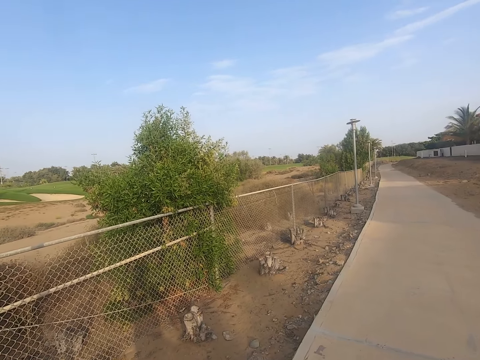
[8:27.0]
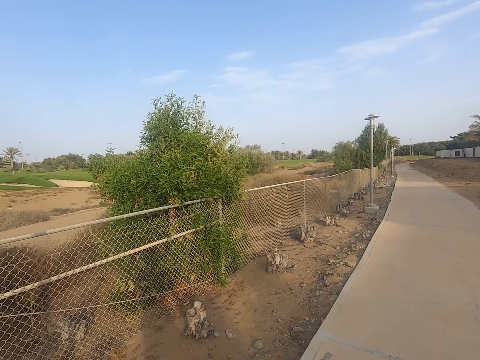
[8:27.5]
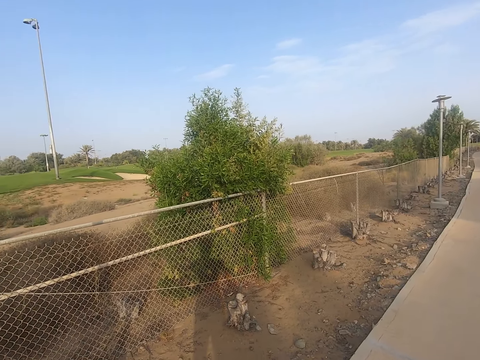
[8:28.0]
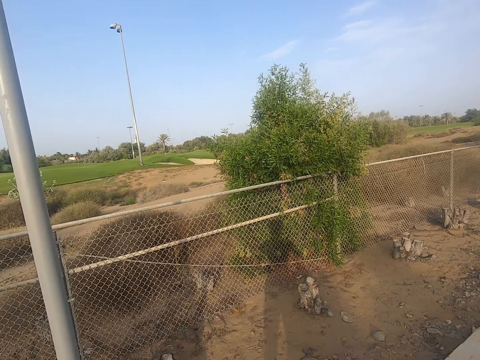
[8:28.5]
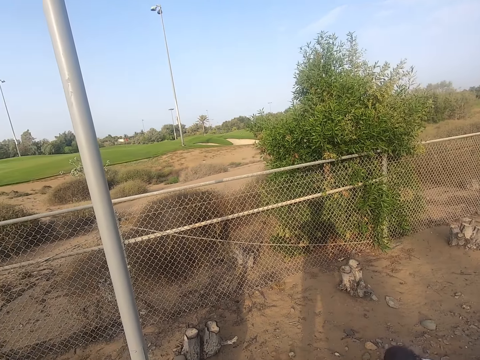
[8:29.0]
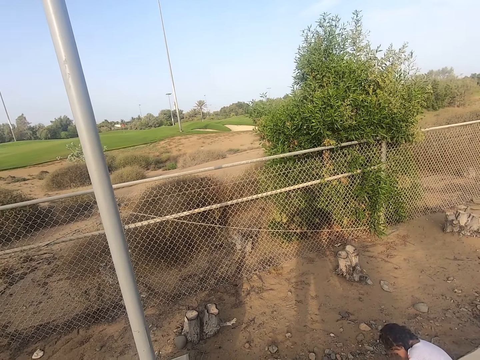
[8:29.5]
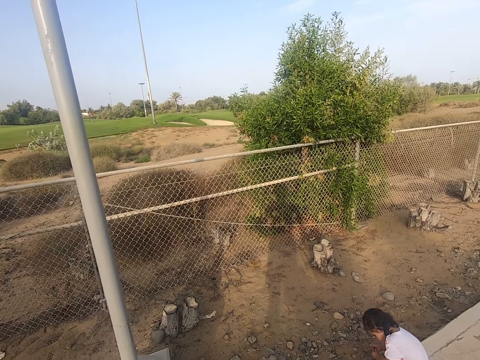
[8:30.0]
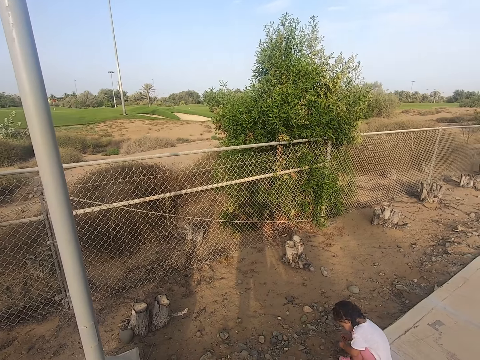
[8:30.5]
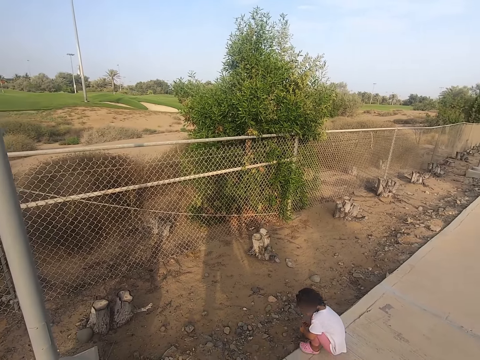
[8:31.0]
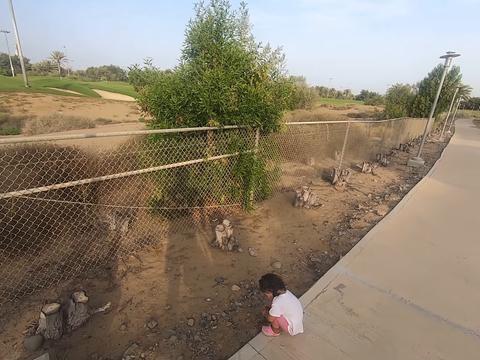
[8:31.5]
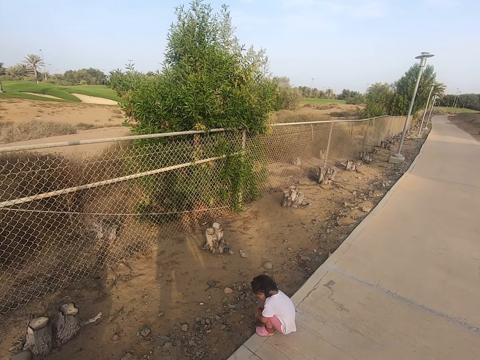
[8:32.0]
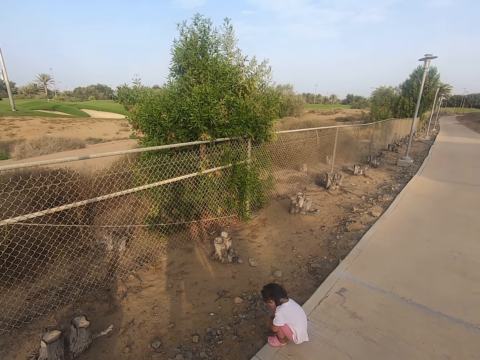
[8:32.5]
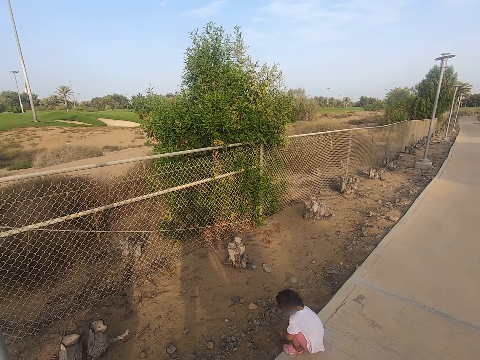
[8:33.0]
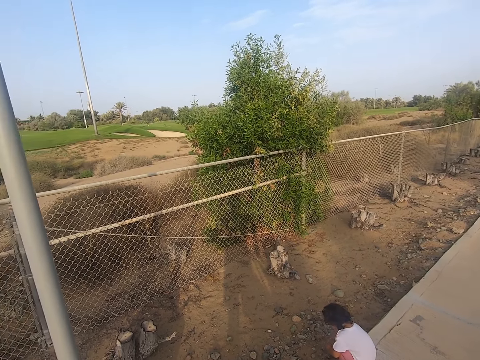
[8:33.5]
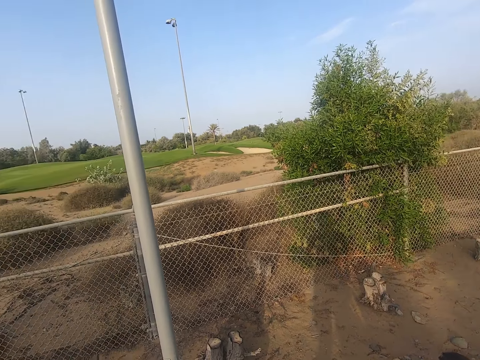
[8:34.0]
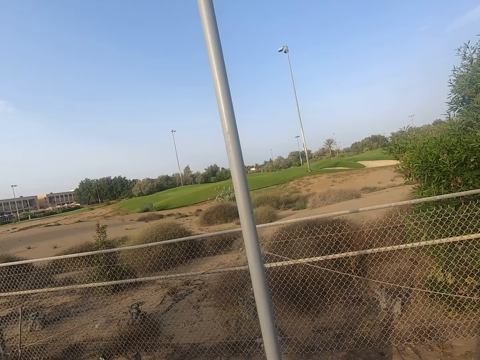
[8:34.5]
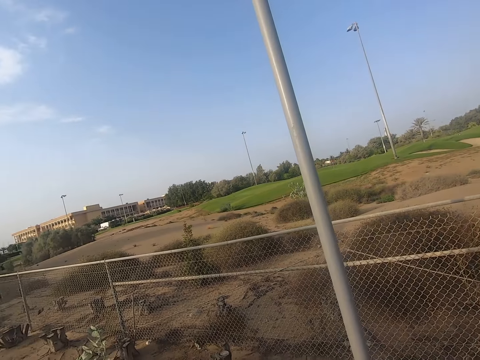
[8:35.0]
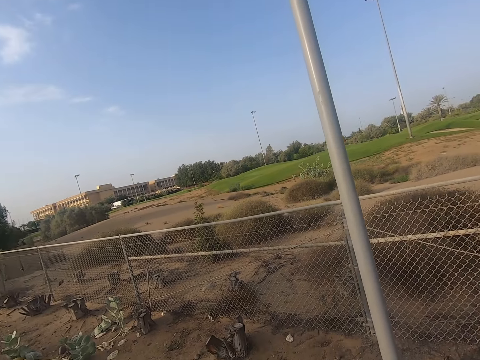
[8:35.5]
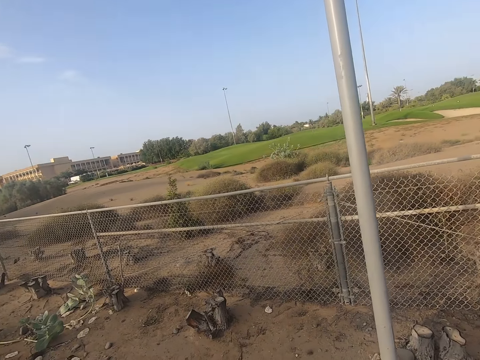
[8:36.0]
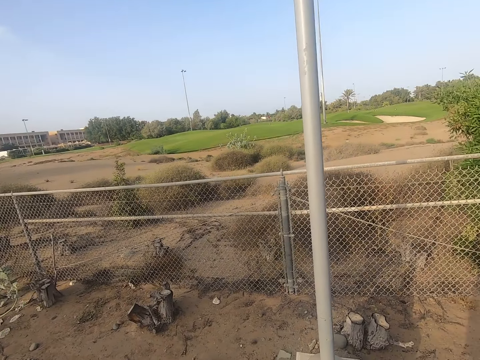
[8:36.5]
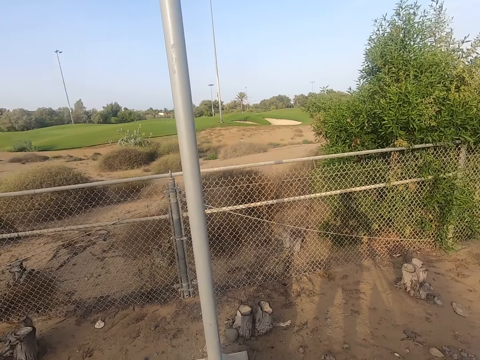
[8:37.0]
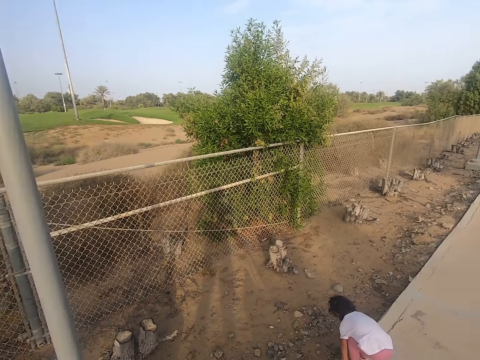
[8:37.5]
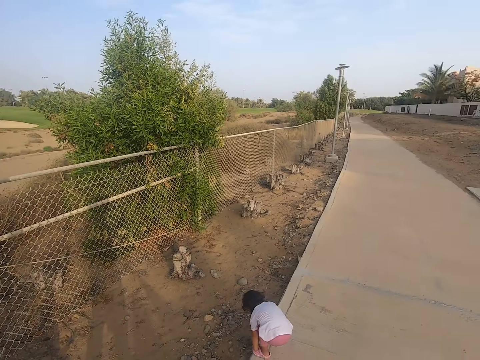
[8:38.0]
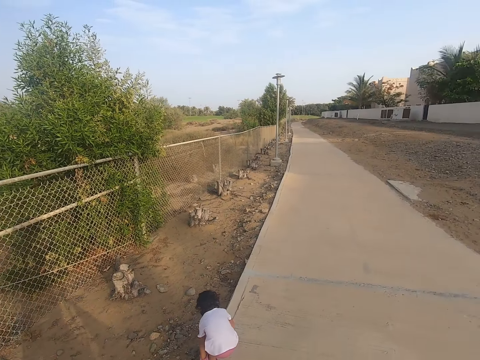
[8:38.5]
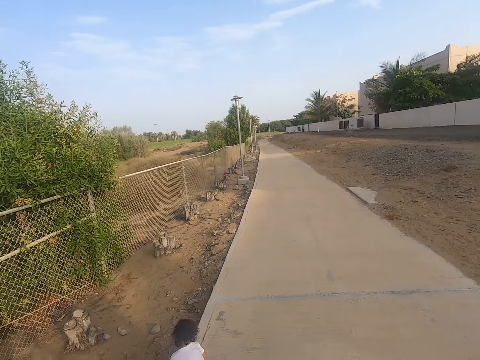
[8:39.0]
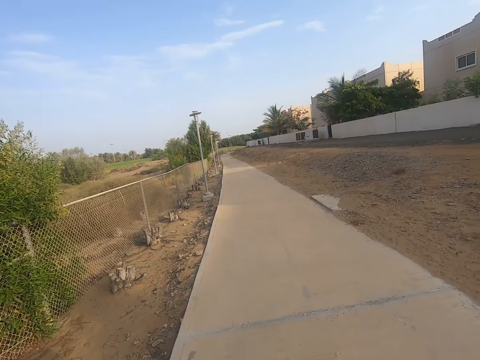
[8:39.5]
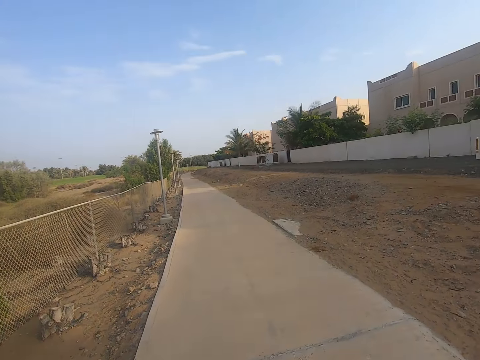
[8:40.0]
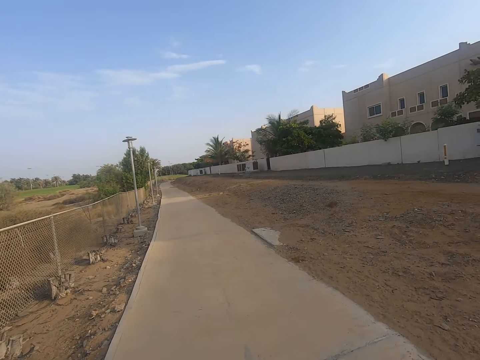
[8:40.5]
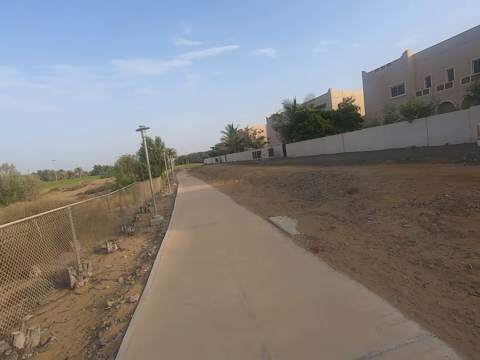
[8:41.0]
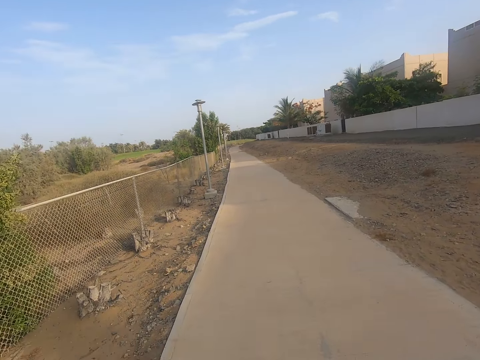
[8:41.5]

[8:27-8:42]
The camera wearer looks around. They squat on the sidewalk. A girl squats on the road. The camera wearer looks around. They move the camera around. They squat on the sidewalk. They walk in the sidewalk.

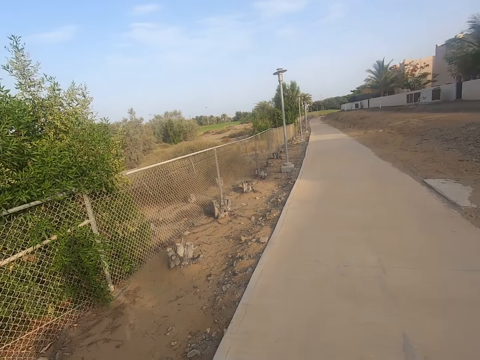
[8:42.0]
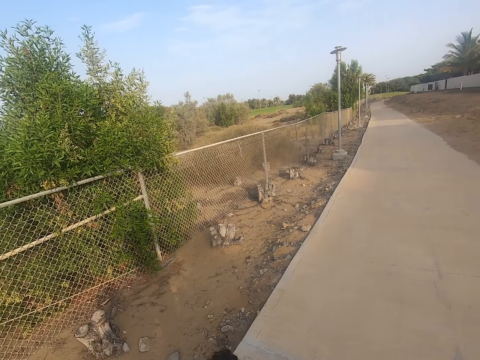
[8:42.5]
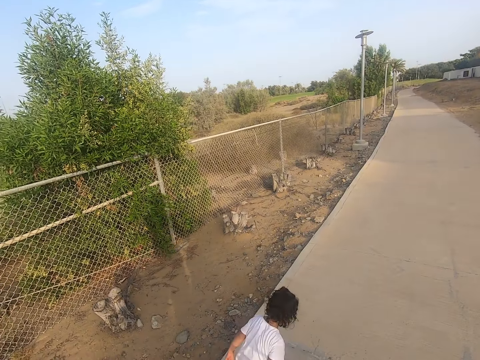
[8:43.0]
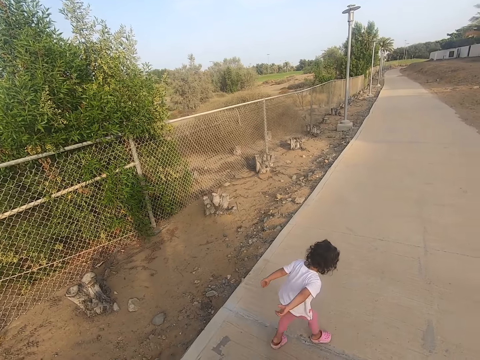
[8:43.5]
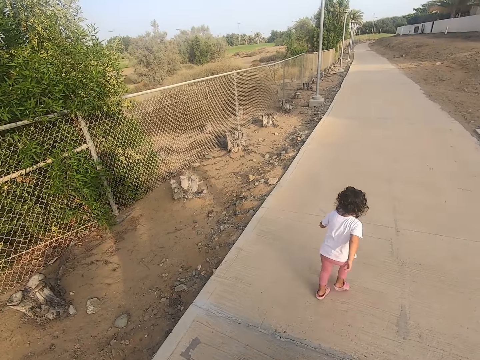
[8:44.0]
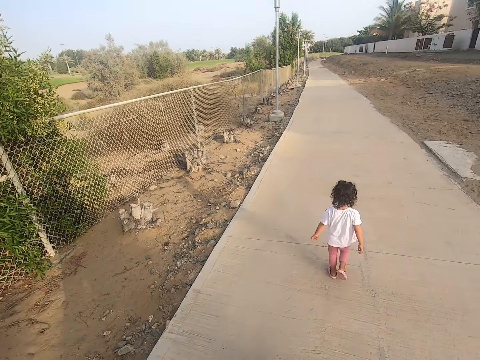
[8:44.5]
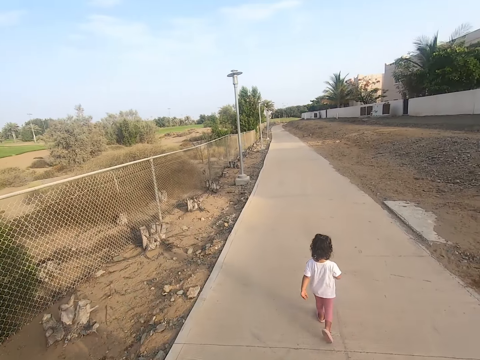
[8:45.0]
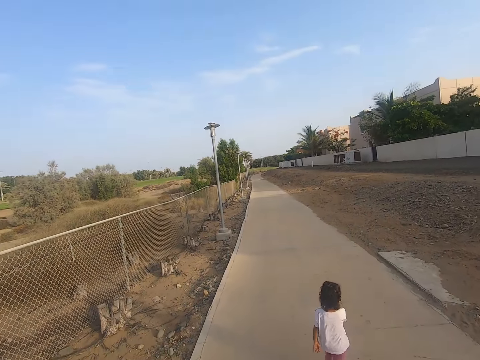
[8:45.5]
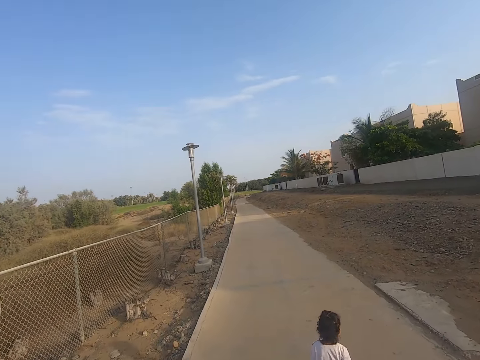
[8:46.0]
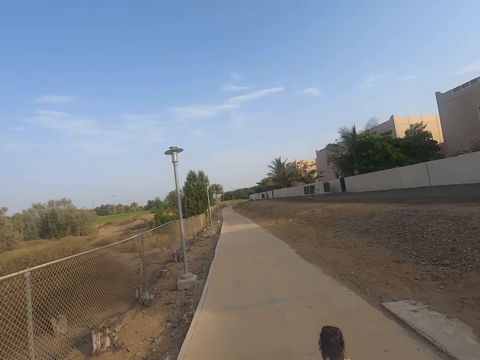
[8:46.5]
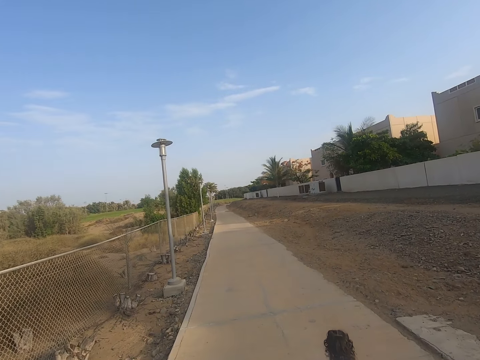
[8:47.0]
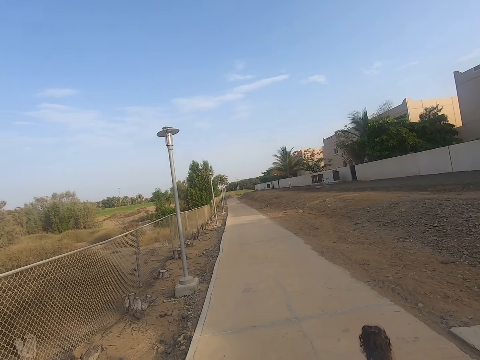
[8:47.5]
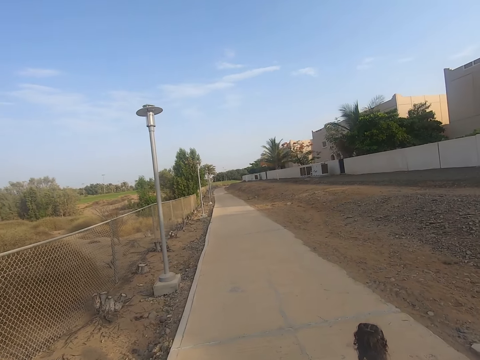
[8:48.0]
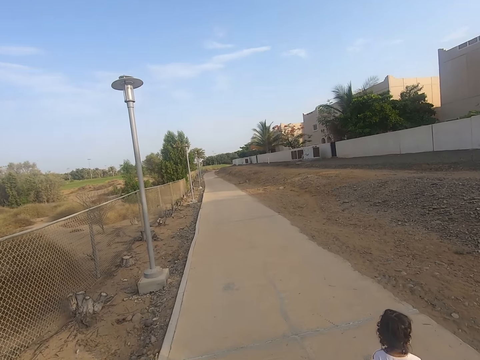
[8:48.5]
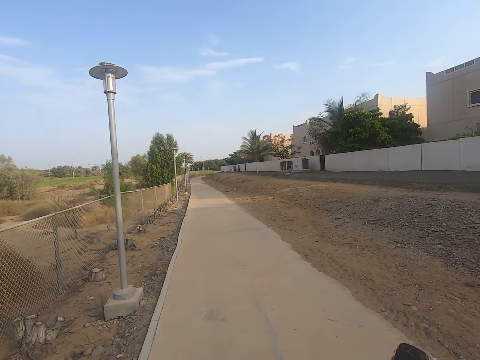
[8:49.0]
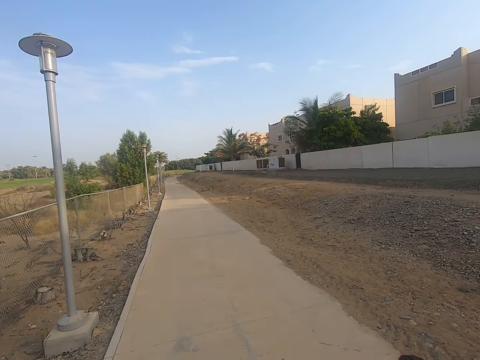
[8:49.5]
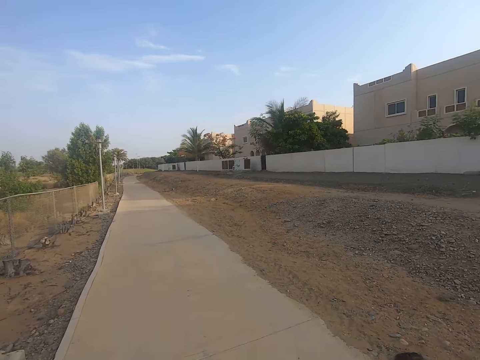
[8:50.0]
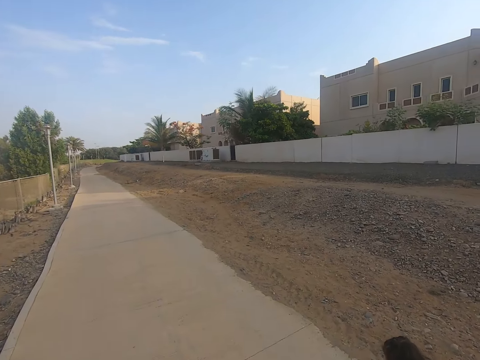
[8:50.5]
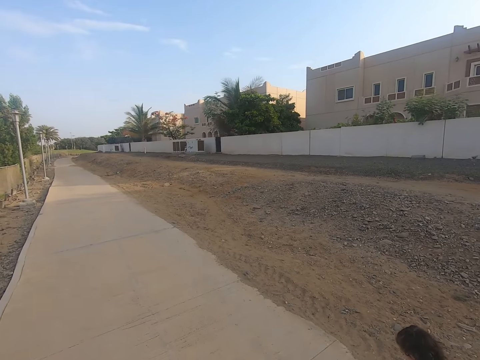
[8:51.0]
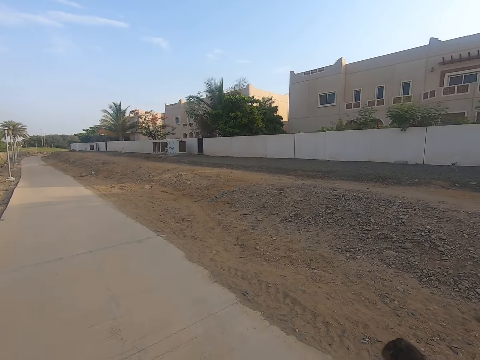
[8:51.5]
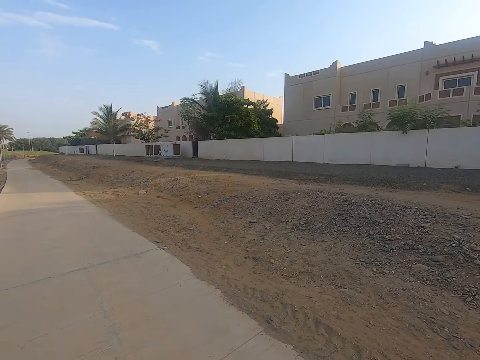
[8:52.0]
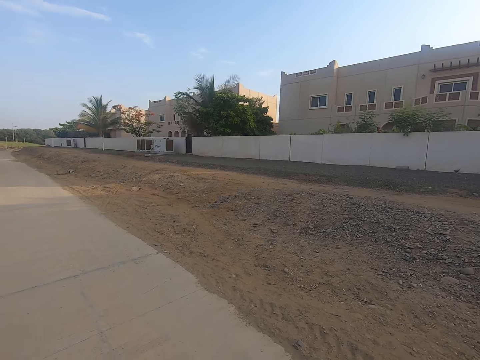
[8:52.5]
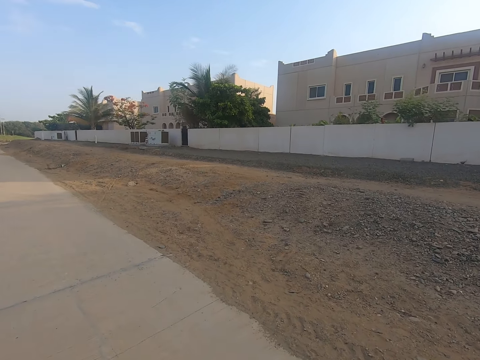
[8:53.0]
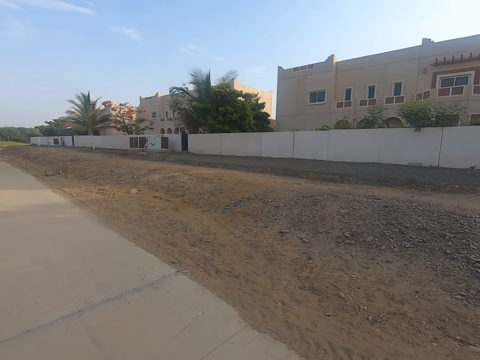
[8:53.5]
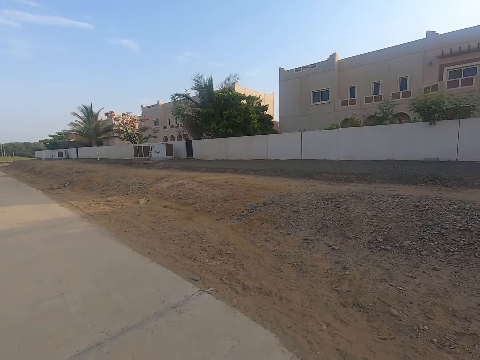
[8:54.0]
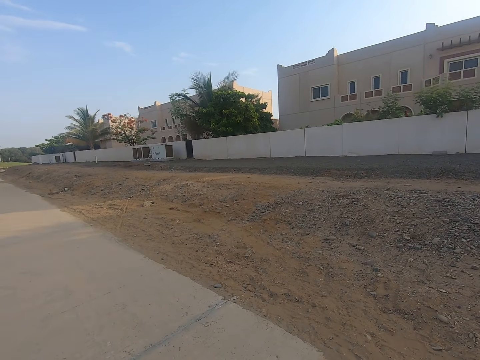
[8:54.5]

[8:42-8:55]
A child runs in the sidewalk. The child walks on the road. The camera wearer walks in the sidewalk.
